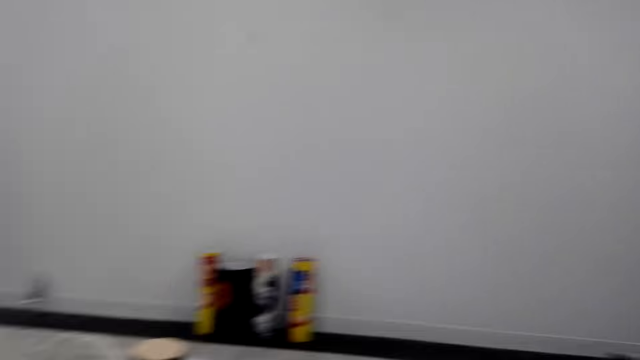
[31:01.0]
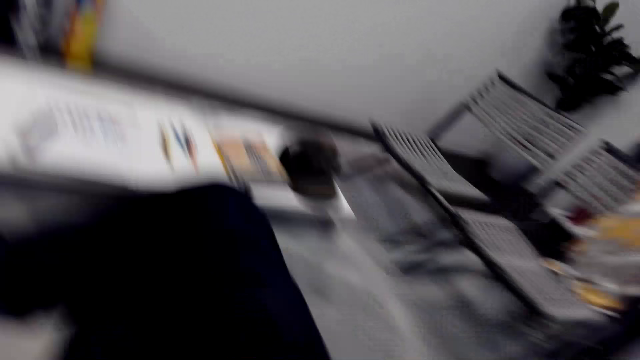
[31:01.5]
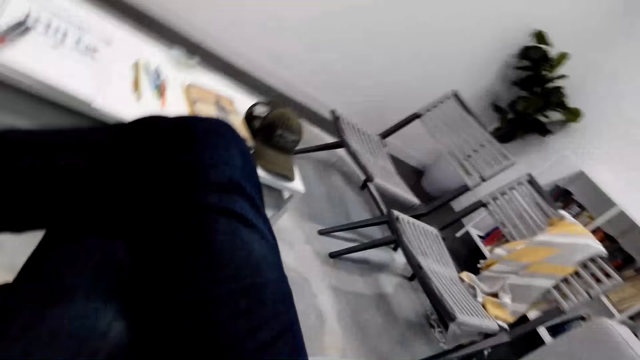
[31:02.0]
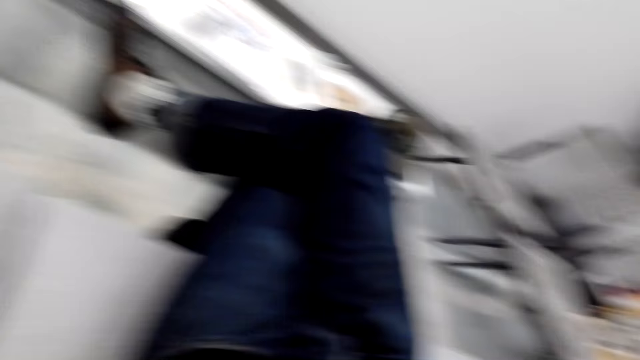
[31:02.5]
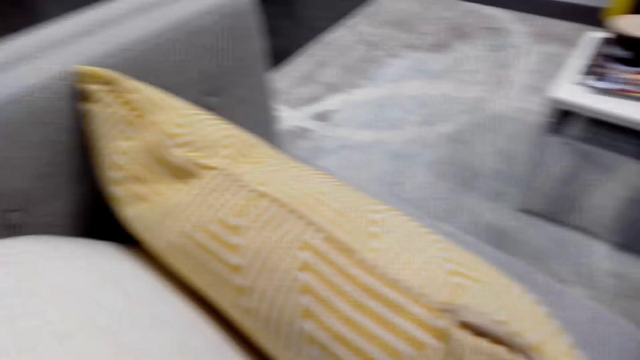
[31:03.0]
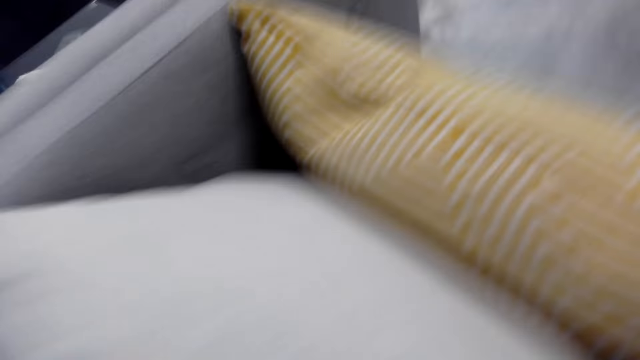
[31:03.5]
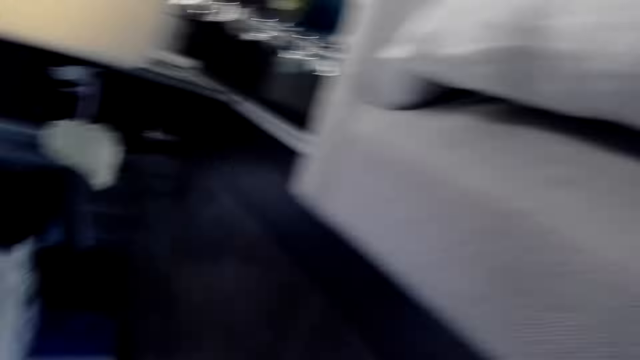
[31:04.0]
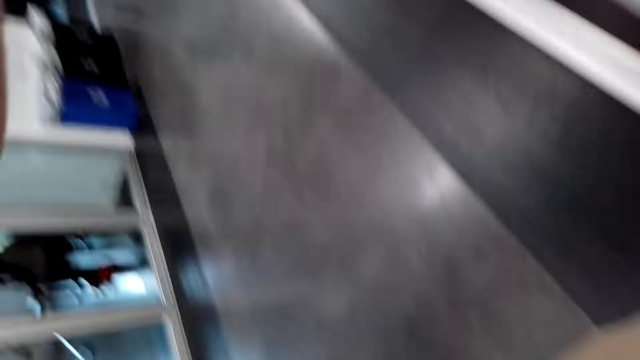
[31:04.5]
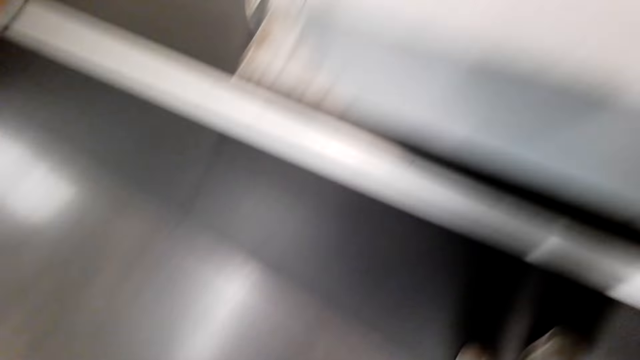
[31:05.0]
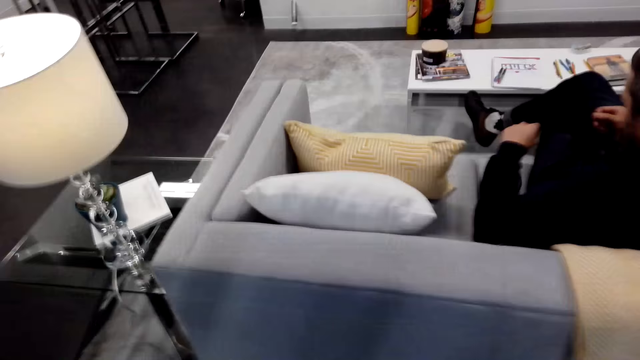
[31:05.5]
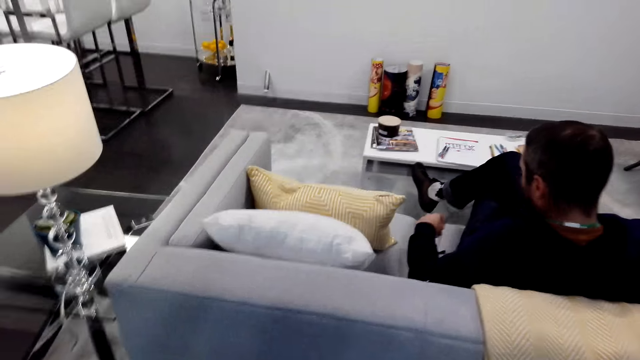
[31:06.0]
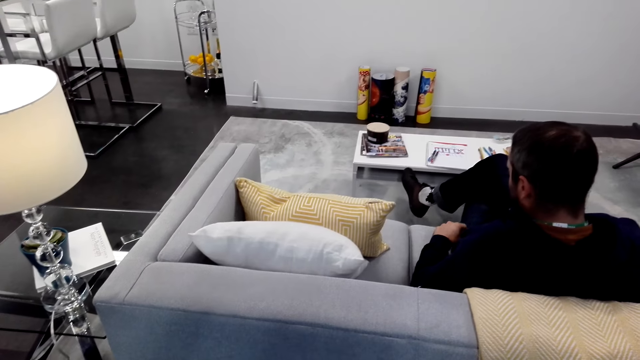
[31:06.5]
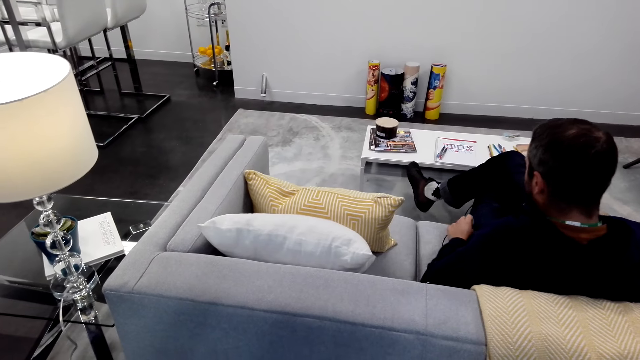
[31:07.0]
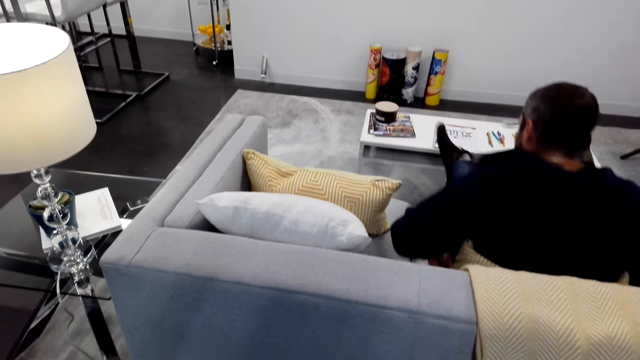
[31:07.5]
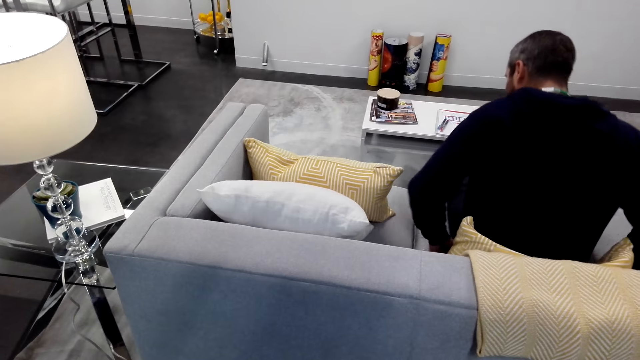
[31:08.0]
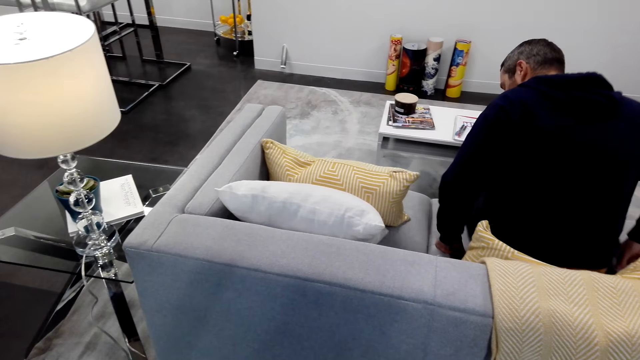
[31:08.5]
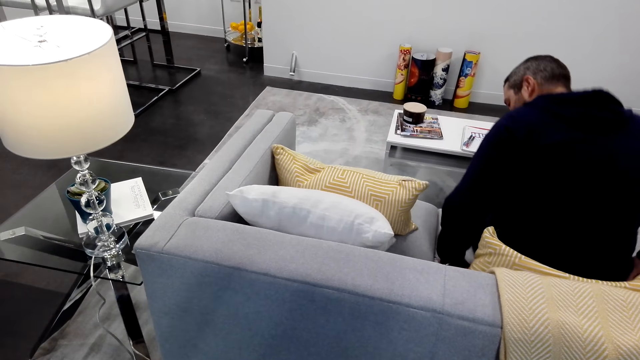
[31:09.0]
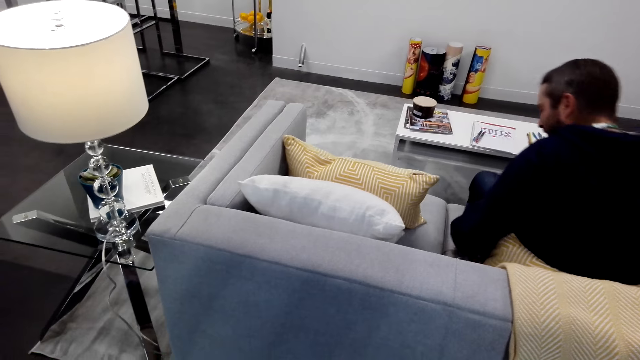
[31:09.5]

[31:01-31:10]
The camera wearer removes the camera. They adjust the camera.
